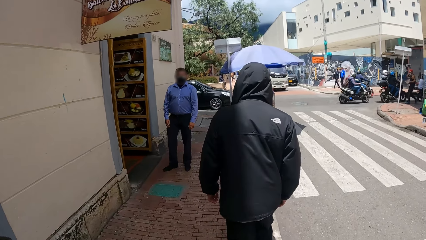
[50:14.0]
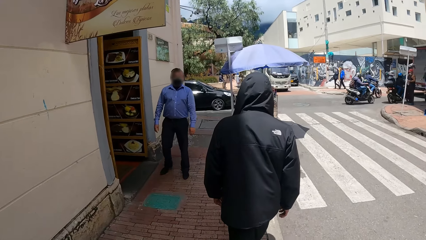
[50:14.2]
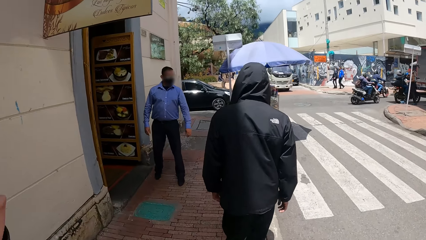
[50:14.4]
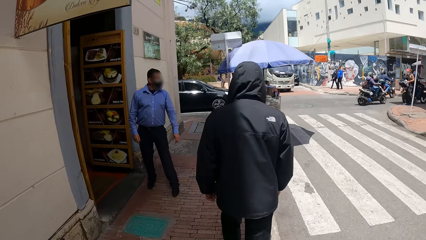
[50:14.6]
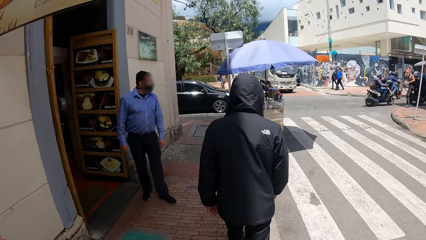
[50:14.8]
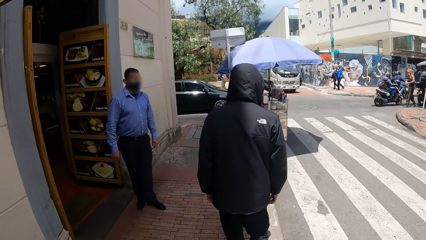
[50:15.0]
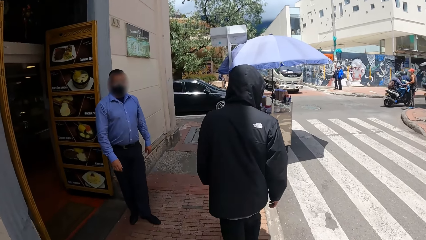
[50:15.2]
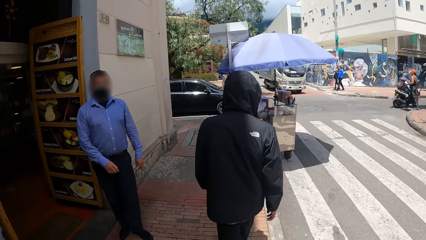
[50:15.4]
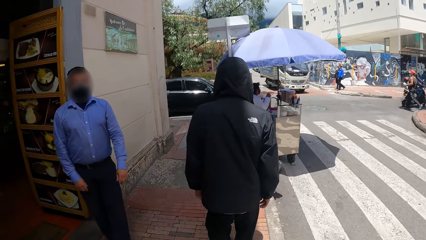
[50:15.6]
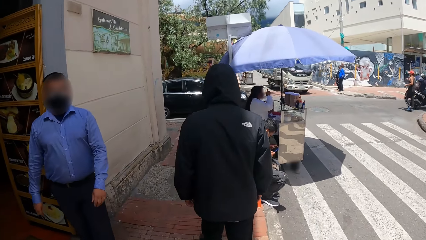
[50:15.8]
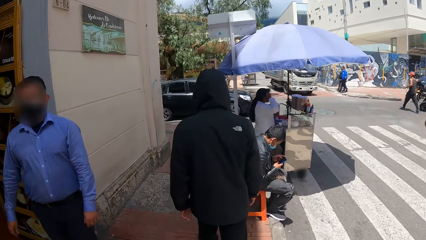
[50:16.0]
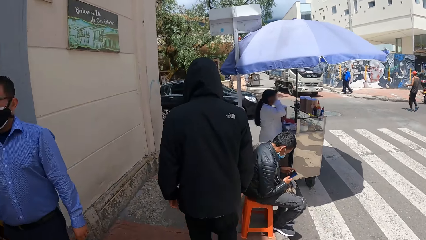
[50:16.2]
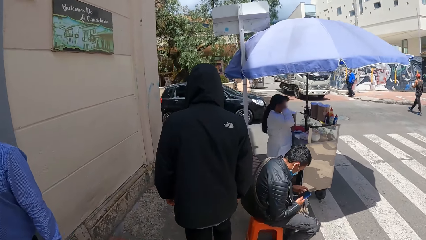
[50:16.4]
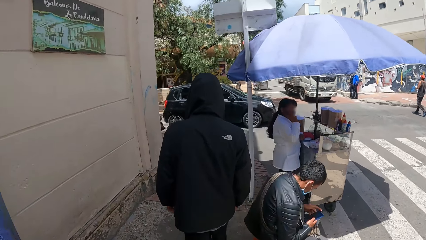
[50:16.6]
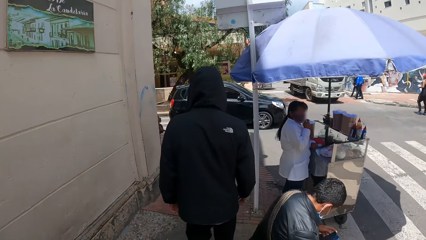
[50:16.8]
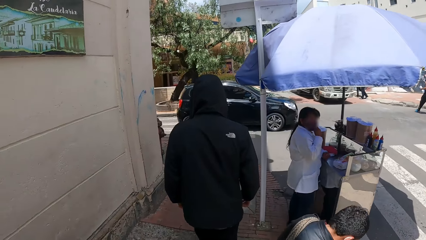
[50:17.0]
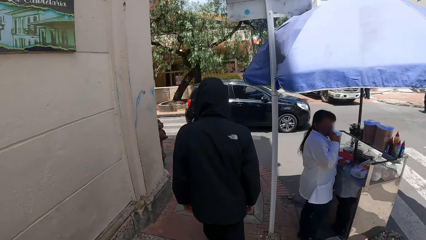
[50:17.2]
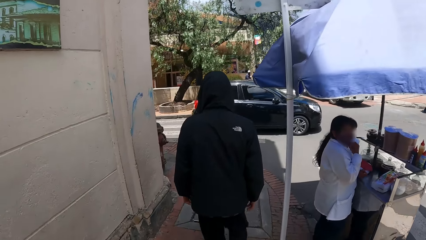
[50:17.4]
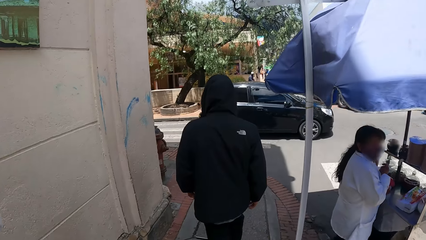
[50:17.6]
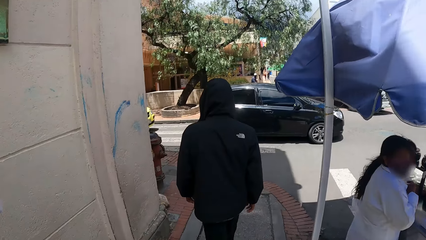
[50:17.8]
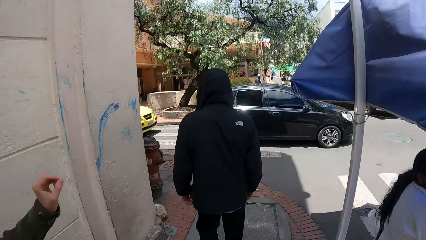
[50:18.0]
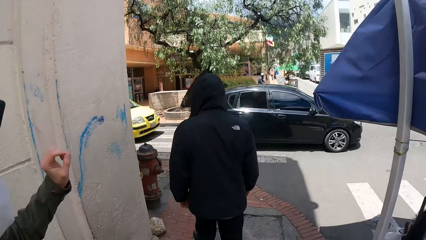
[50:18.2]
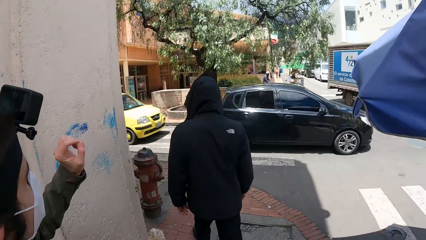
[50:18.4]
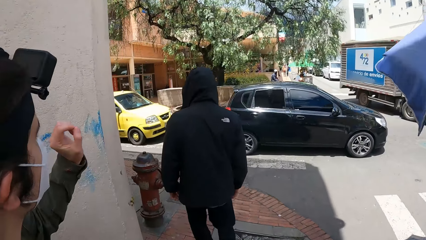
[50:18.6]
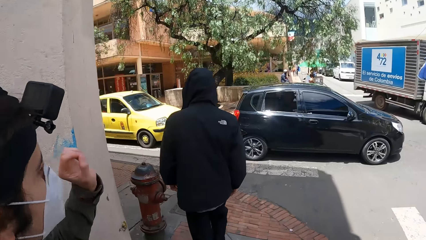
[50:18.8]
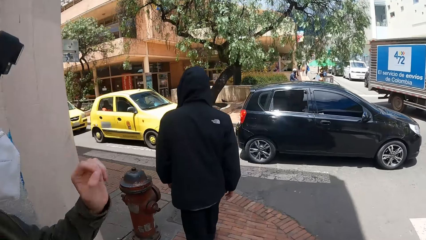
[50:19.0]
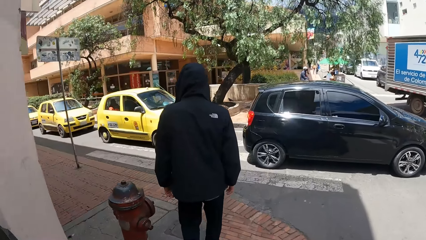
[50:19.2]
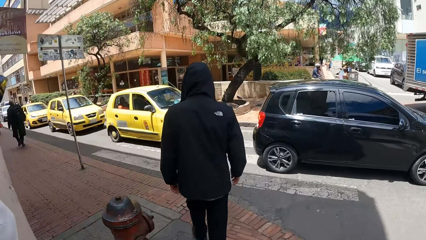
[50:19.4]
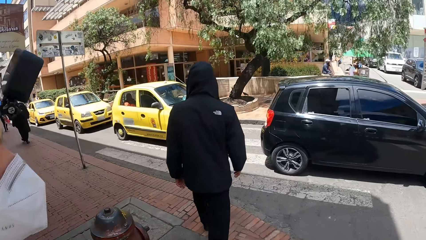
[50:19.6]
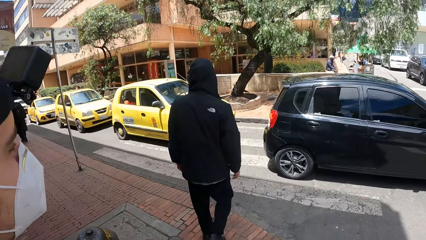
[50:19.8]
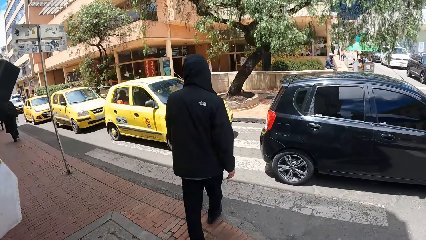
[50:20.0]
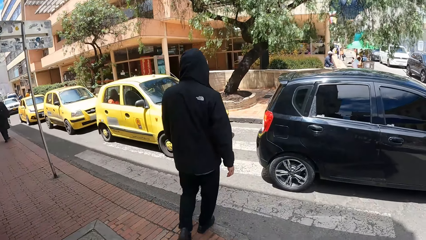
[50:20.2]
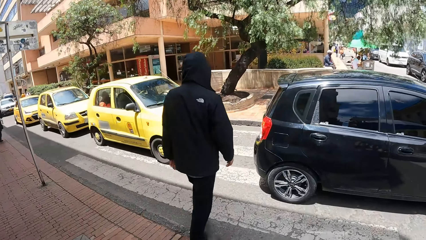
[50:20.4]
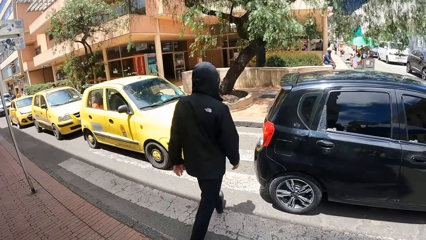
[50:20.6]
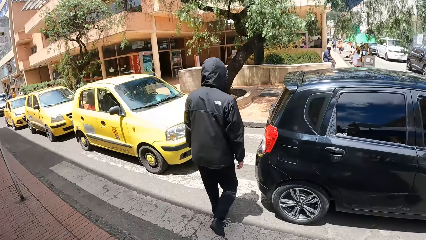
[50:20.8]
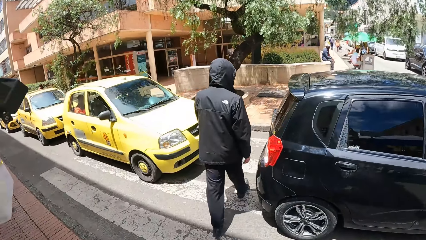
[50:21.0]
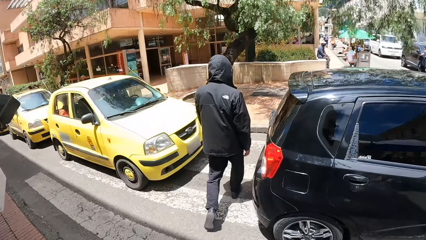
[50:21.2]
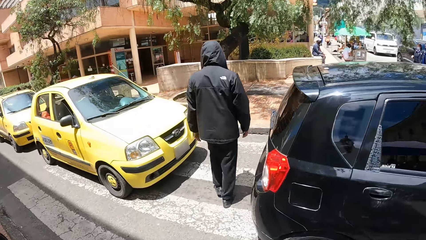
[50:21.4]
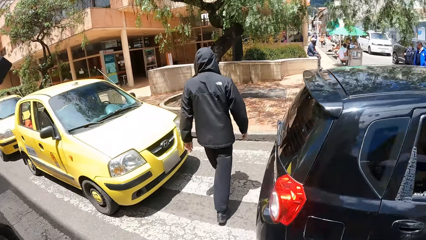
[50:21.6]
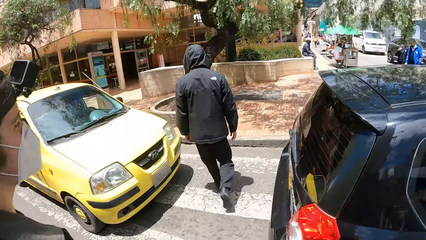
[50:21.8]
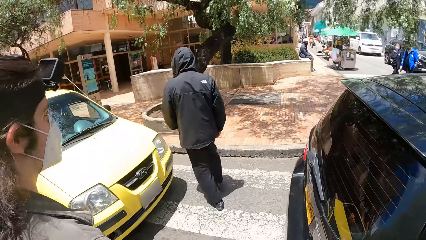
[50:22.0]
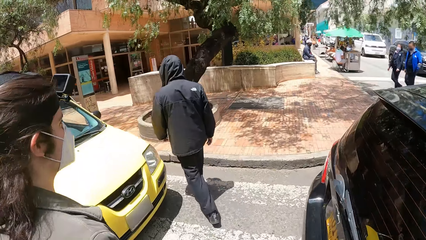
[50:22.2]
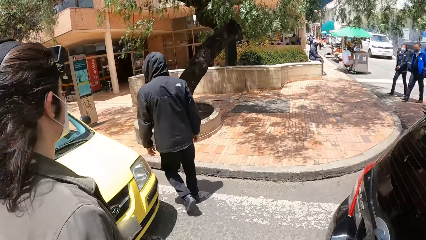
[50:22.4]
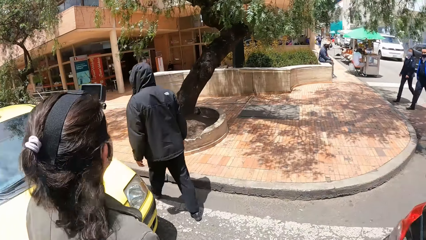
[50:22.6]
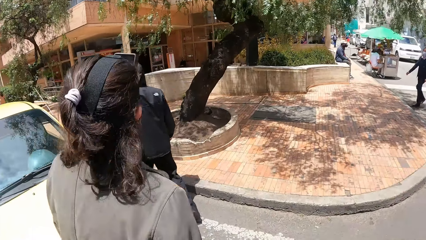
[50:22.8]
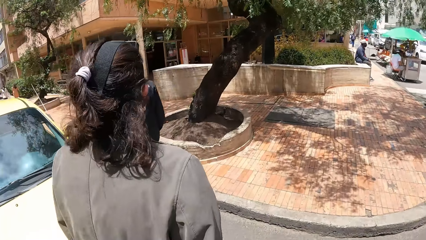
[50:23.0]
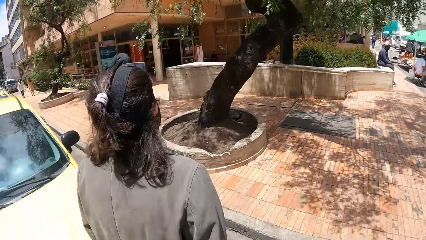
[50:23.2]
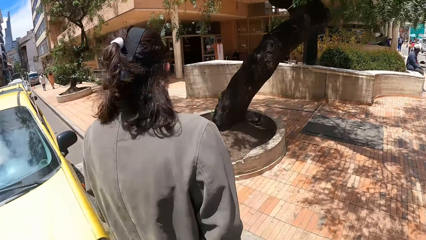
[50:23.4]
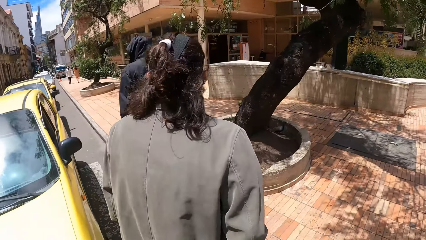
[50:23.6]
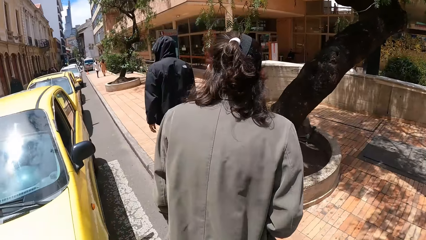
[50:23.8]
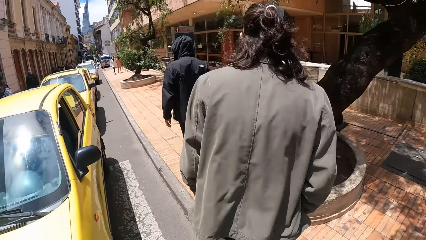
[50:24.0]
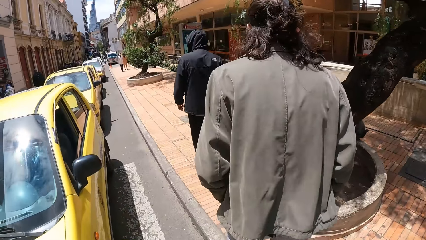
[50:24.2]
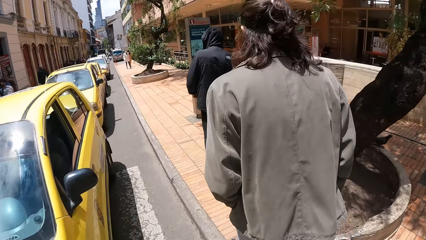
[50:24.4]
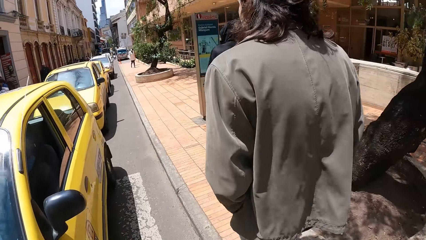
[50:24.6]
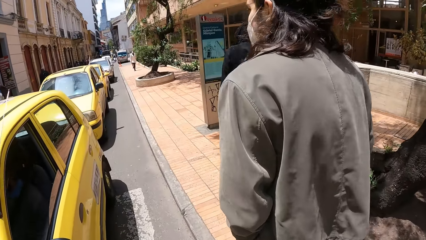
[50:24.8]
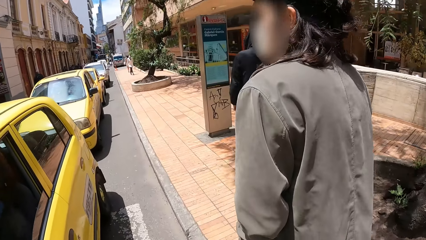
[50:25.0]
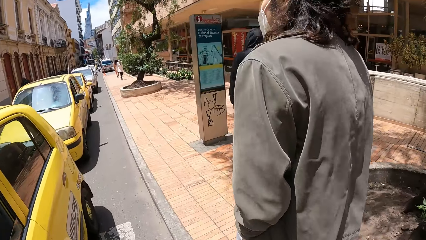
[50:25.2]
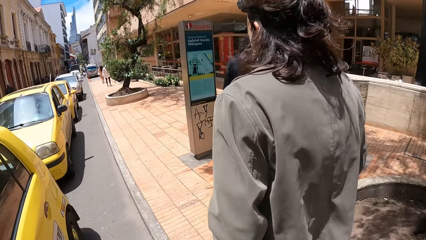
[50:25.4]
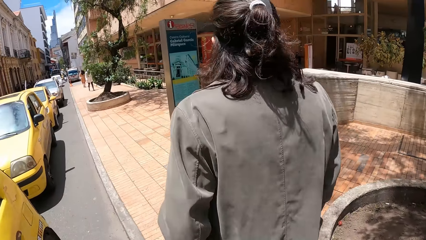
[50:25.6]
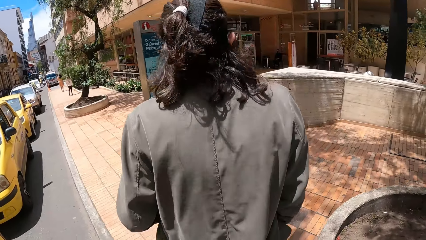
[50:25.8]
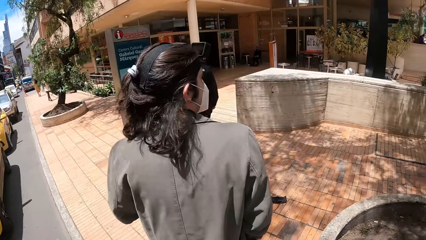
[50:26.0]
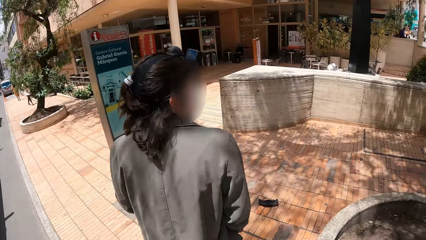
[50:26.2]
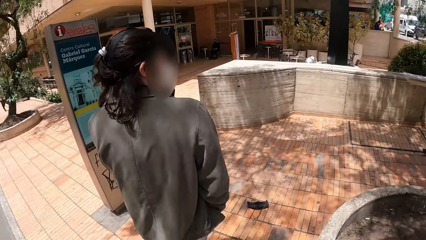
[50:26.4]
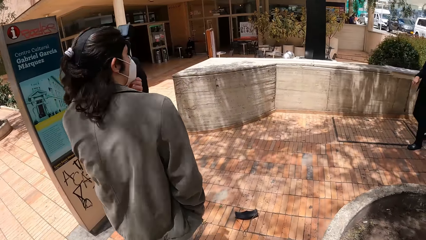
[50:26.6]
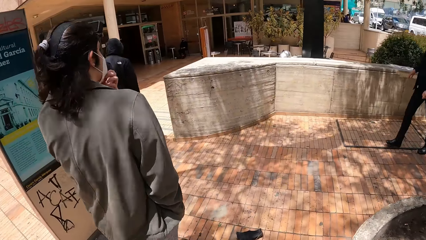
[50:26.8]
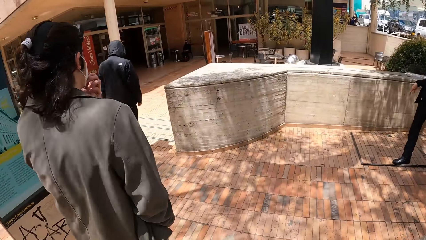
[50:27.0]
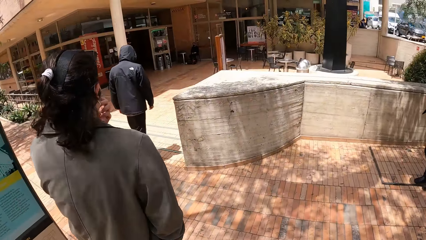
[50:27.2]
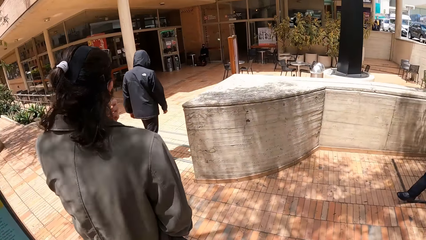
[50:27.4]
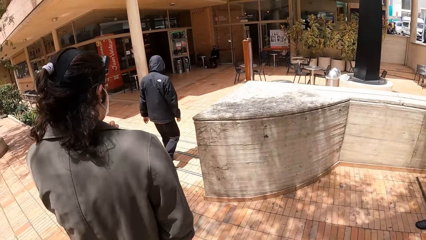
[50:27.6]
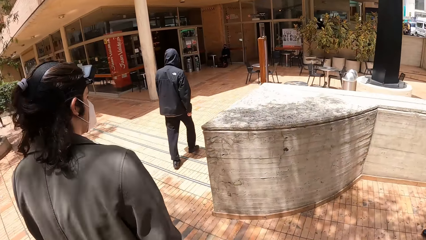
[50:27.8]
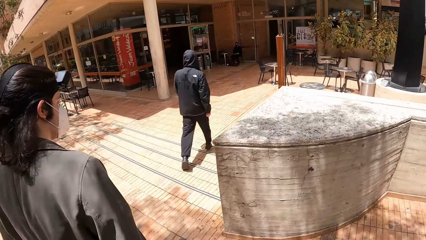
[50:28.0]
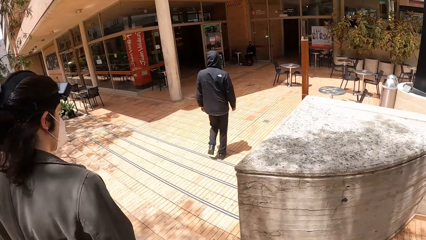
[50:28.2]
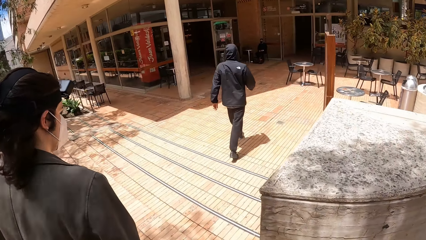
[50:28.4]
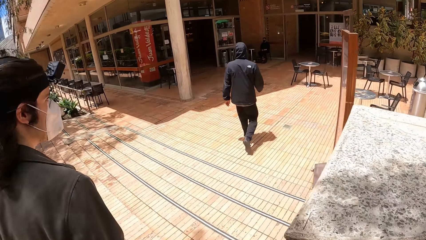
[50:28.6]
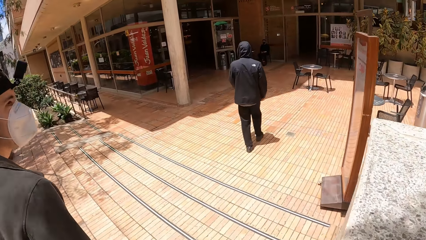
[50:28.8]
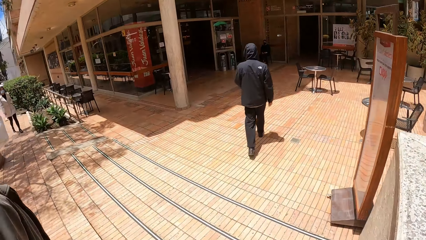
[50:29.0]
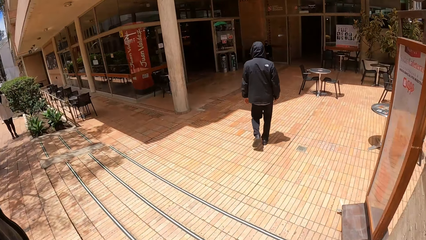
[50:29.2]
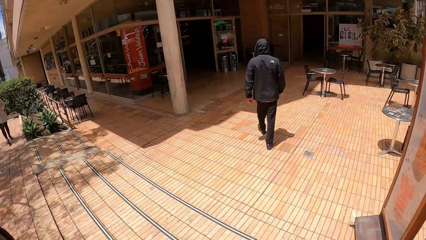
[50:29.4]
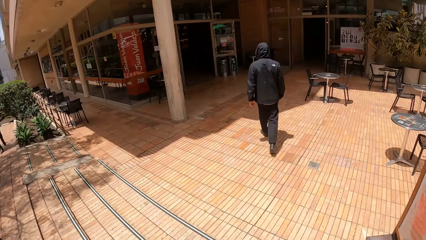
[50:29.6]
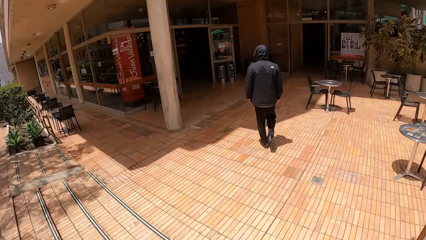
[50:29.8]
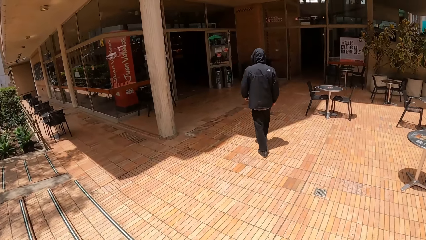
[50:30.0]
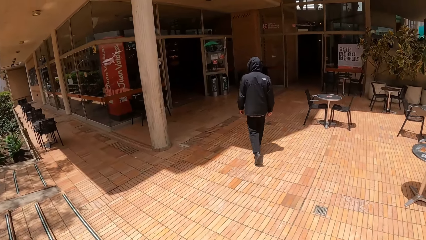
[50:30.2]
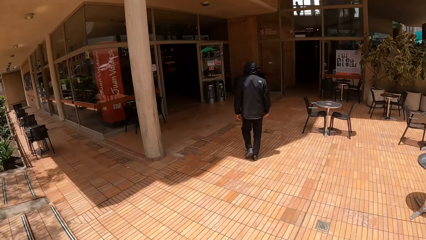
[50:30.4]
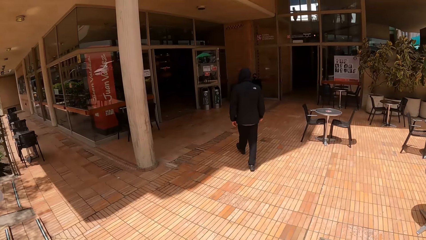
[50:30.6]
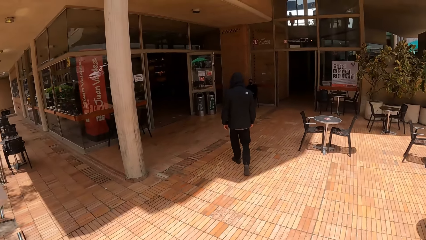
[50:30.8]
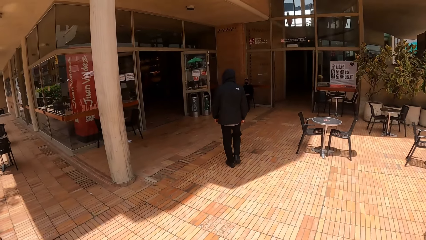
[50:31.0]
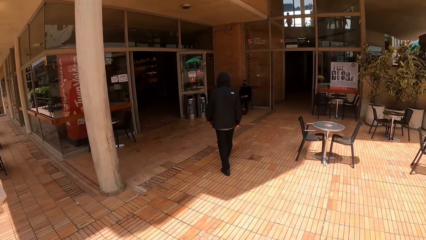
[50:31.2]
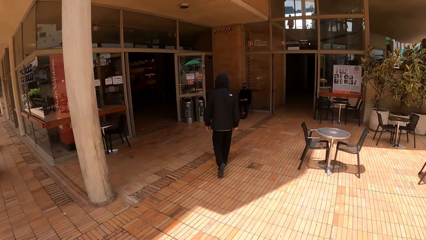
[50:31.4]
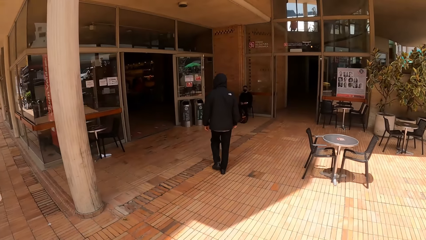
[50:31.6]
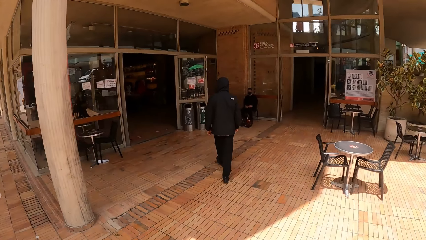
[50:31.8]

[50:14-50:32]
A man walks past another man. The camera wearer walks past the second man. The first man crosses a road. The camera wearer crosses the road with a woman. The first man walks along the street towards a building. The woman walks along the street towards the building. The camera wearer walks along the street towards the building.
